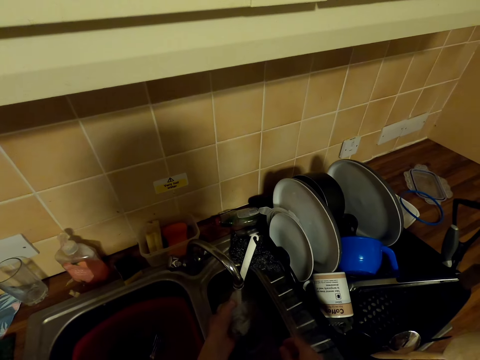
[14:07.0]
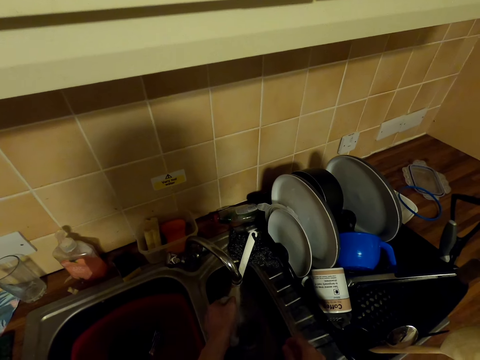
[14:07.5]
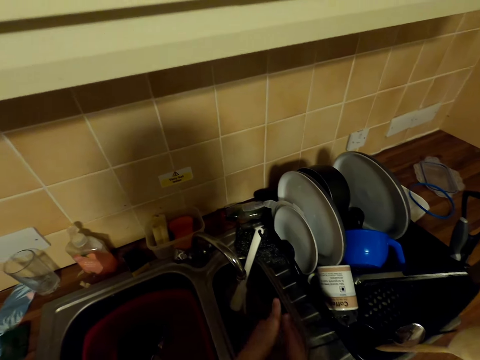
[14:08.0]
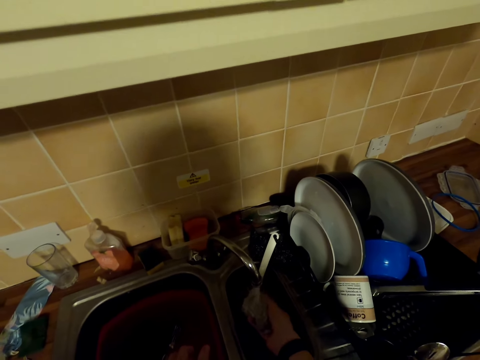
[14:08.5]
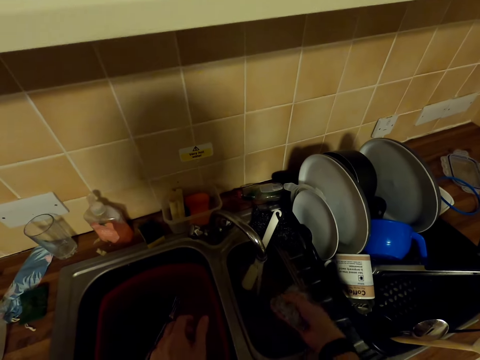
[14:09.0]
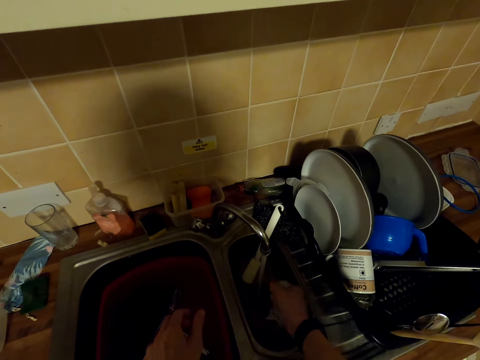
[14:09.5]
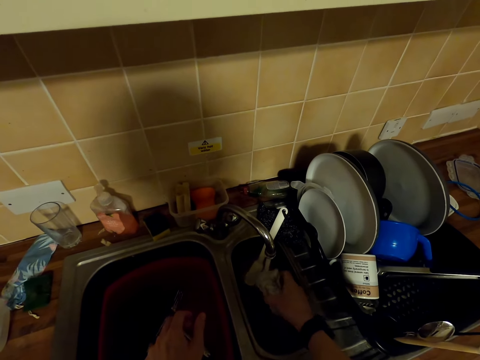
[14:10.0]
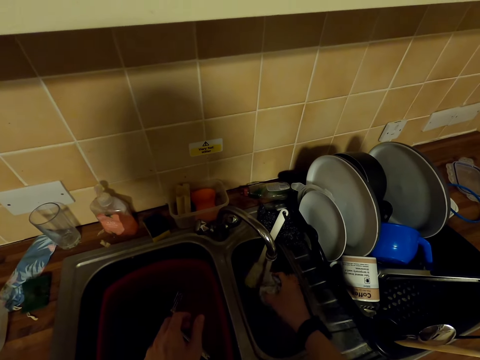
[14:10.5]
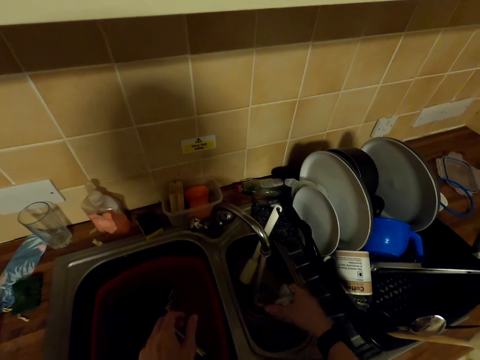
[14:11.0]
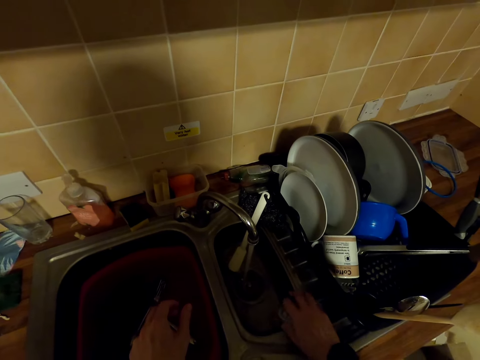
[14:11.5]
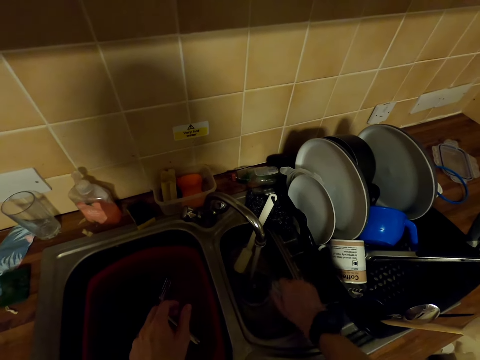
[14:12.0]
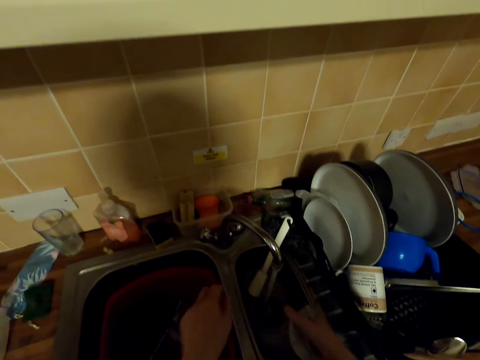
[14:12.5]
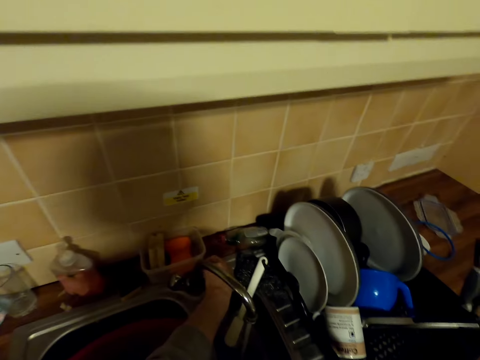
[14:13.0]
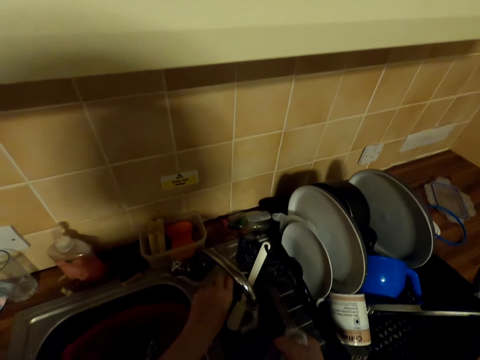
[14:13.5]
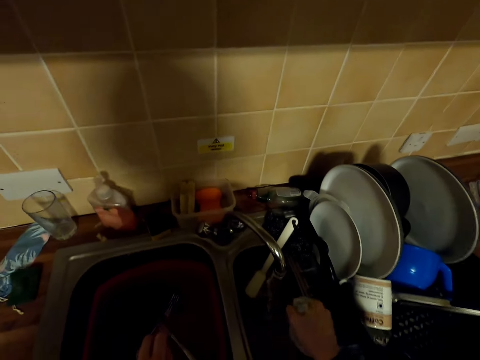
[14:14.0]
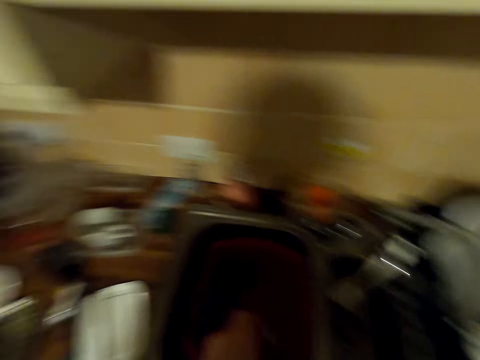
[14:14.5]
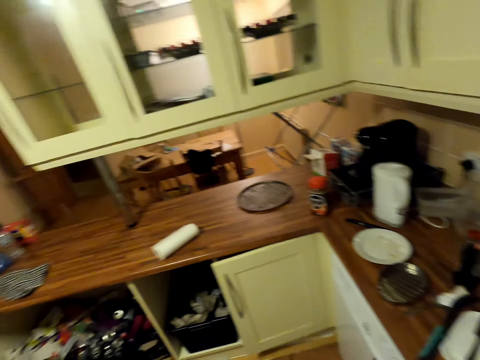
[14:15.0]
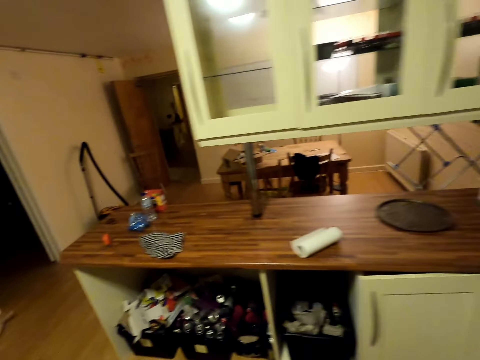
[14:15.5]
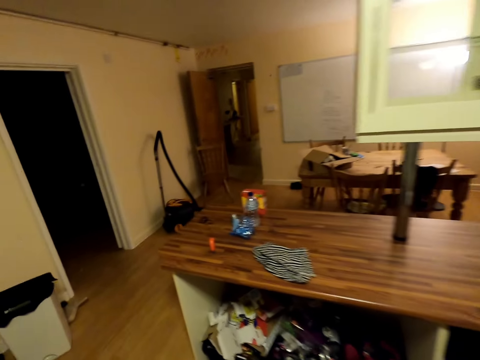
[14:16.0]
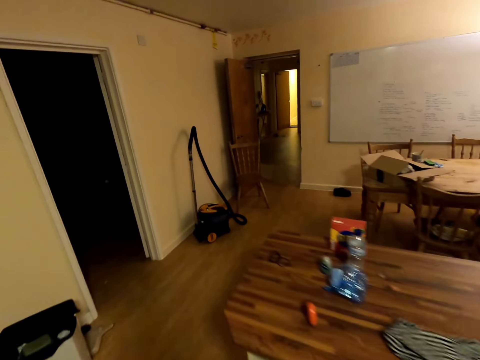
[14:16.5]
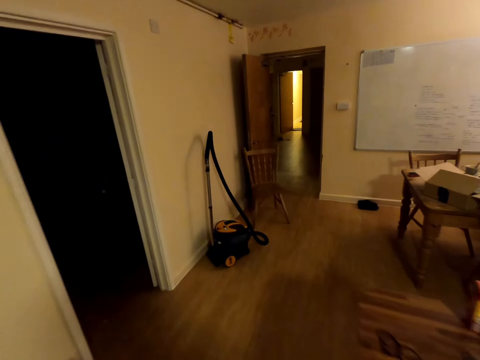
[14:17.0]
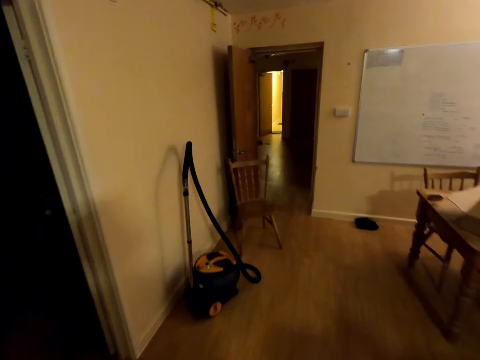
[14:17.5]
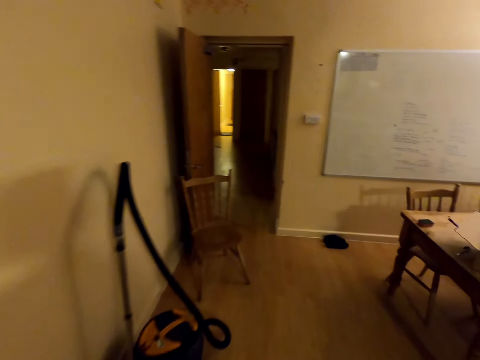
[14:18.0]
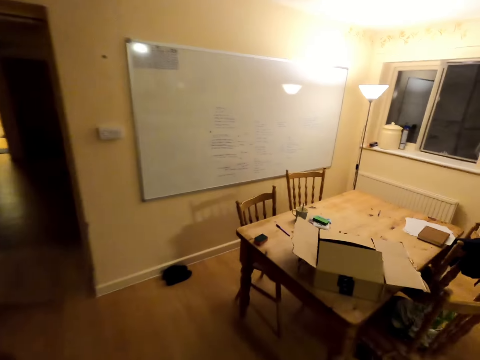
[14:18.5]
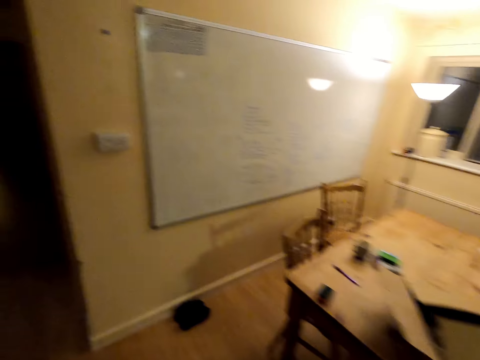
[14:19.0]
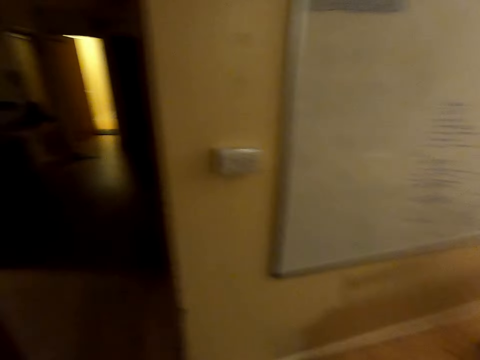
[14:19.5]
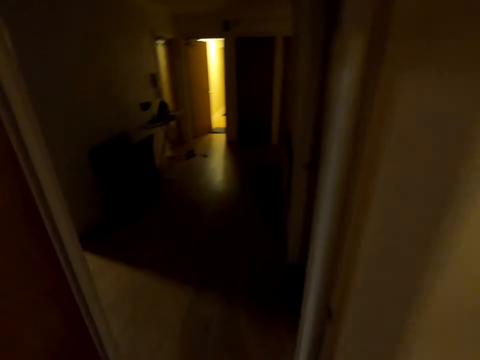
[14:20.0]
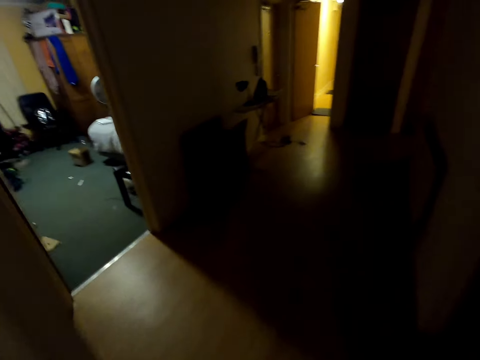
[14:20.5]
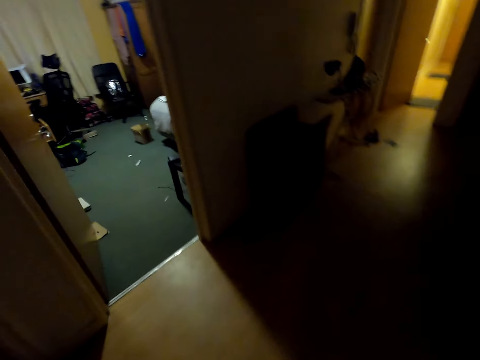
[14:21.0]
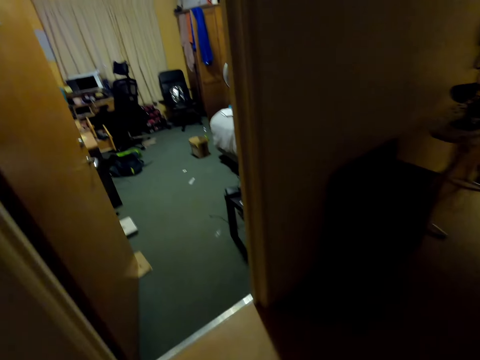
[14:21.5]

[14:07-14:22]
The camera wearer presses the cloth. They turn the tap off. They walk towards the bedroom.

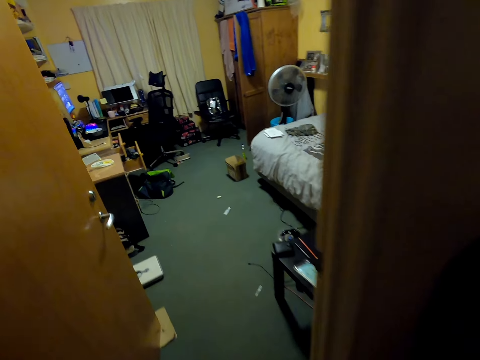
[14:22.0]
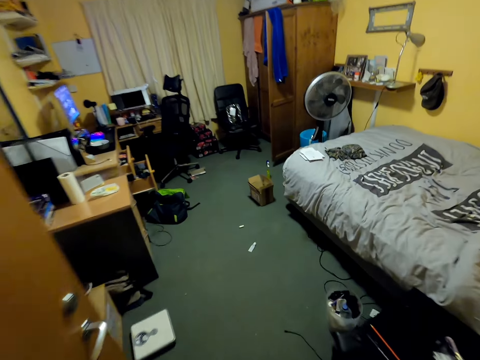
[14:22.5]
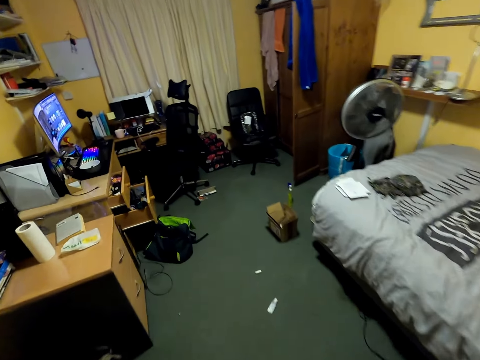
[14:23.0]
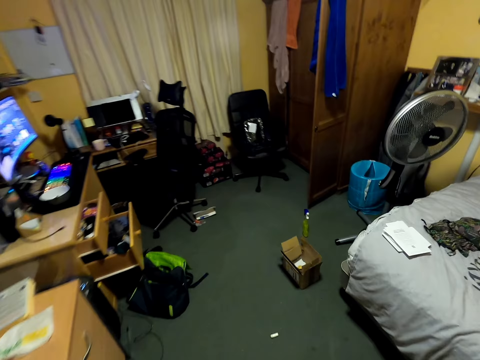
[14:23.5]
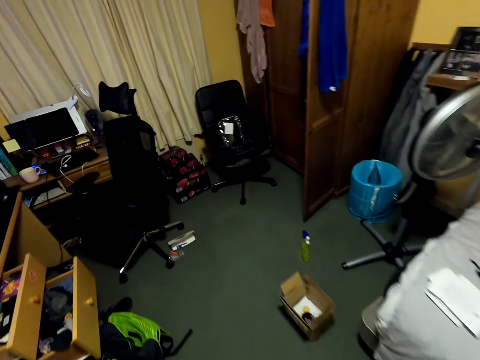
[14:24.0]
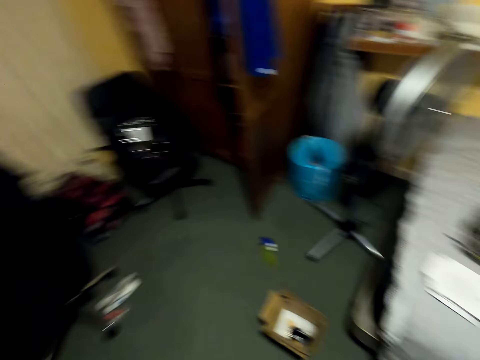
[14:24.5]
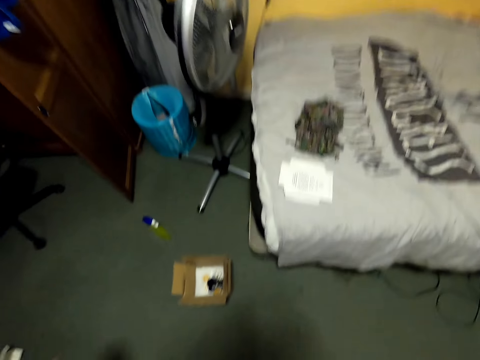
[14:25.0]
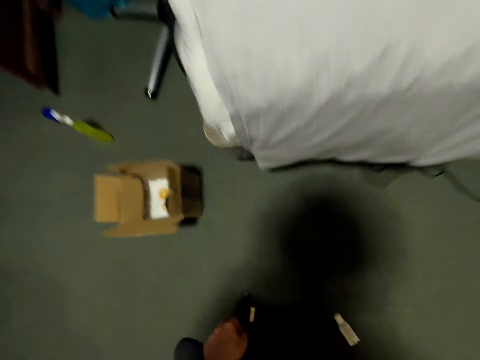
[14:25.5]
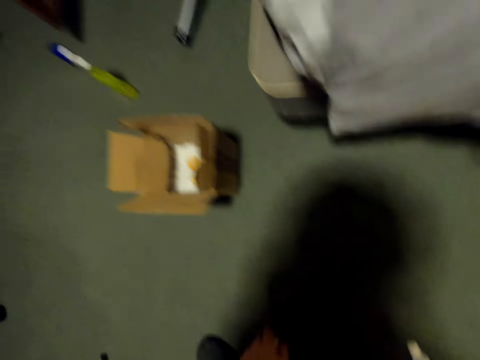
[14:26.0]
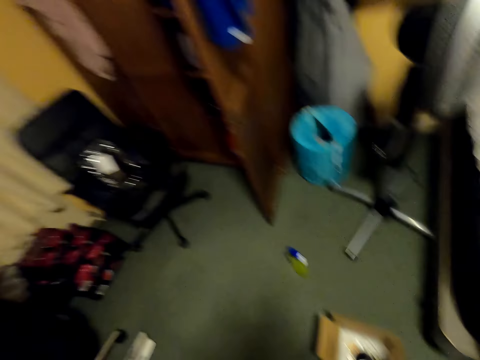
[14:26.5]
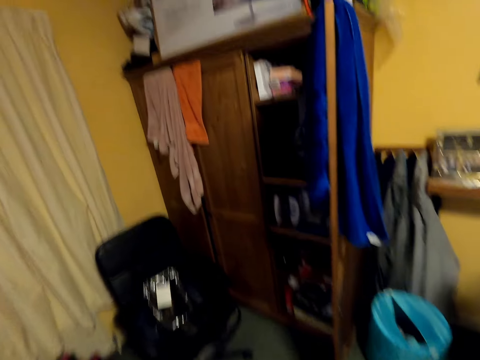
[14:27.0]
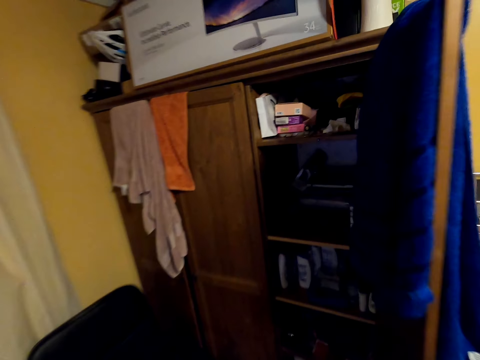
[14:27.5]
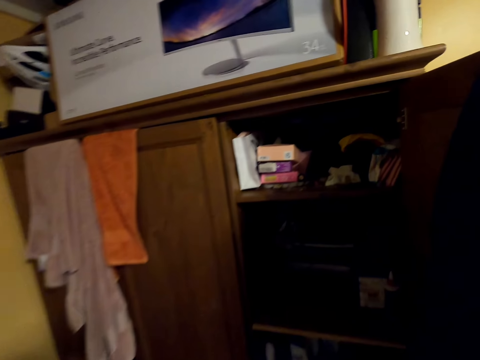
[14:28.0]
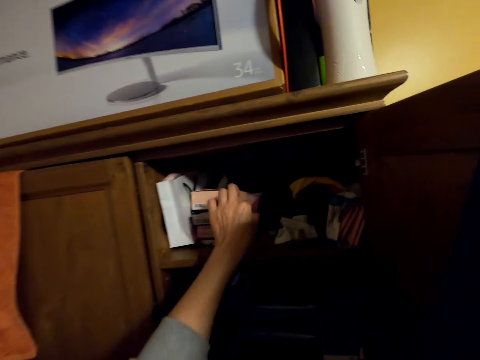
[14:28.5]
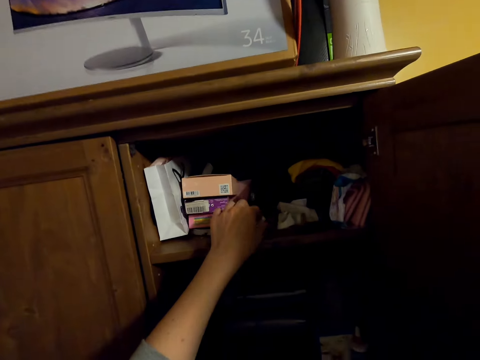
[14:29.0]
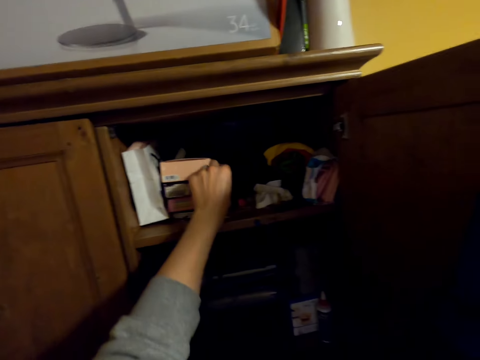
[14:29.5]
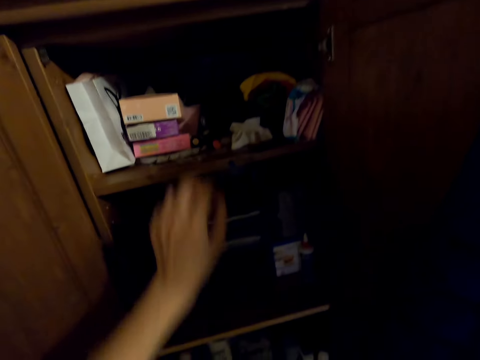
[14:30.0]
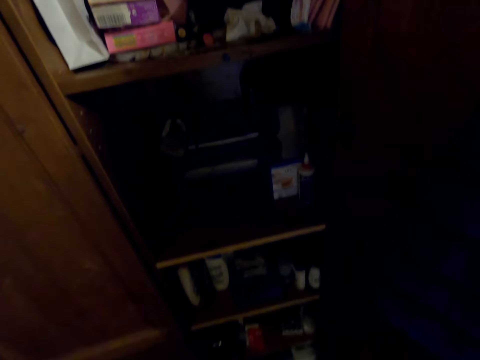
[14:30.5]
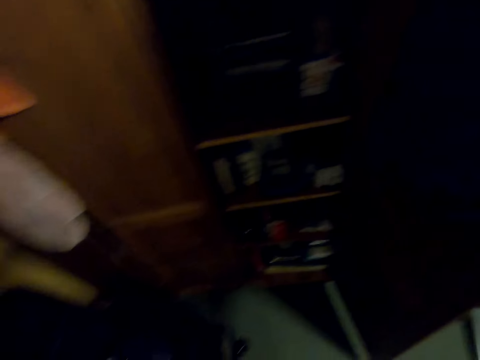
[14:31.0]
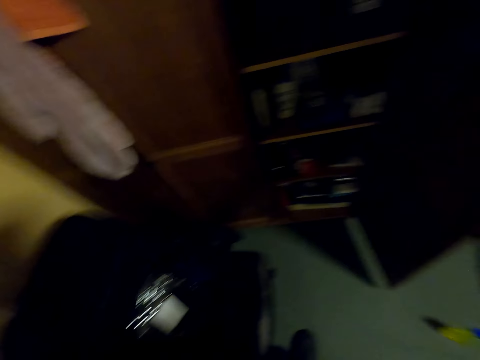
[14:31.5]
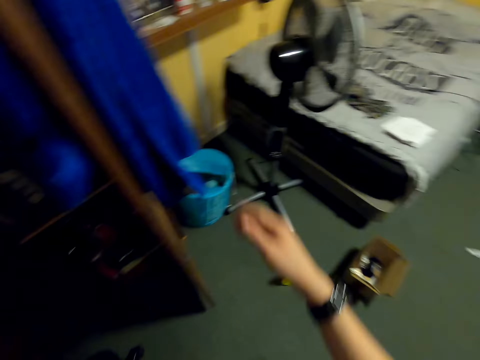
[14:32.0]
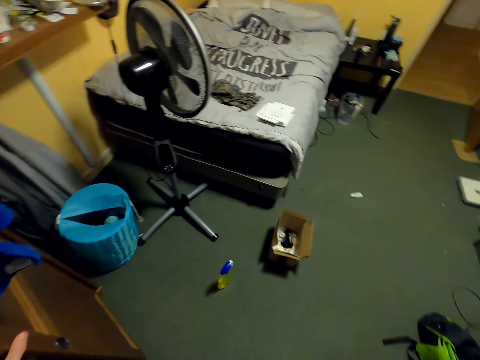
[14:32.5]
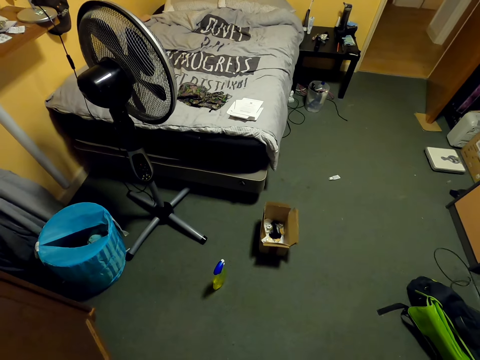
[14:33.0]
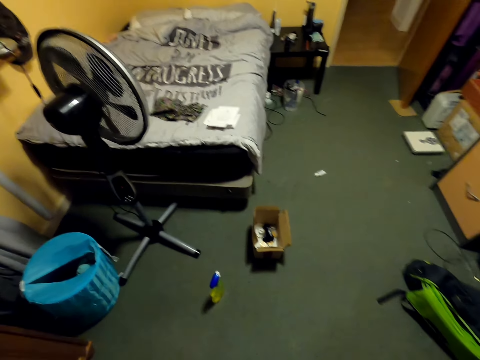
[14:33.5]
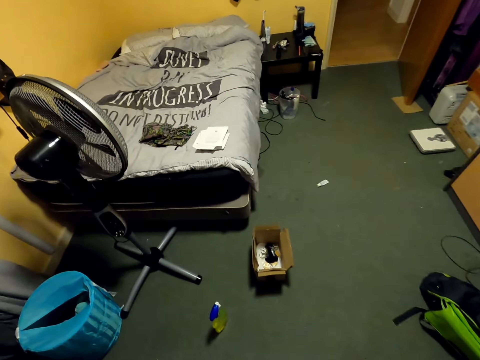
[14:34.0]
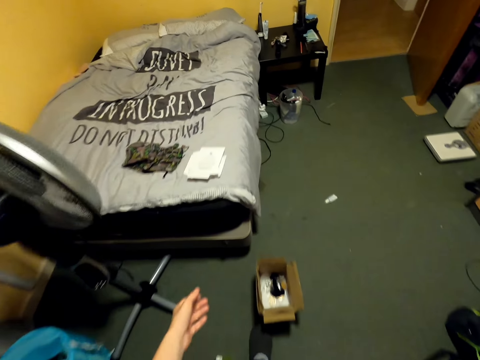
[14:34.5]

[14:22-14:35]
The camera wearer picks something on the floor. They place the object on the wardrobe. They close the wardrobe.
